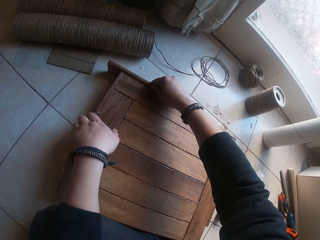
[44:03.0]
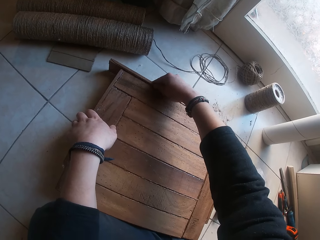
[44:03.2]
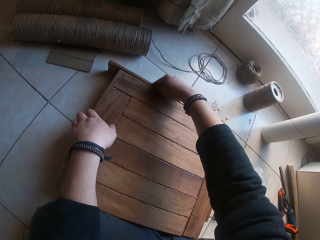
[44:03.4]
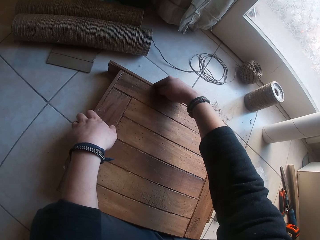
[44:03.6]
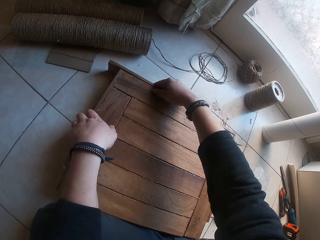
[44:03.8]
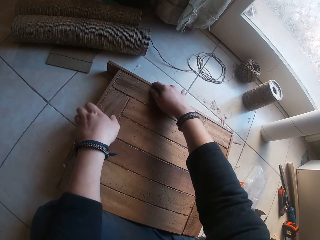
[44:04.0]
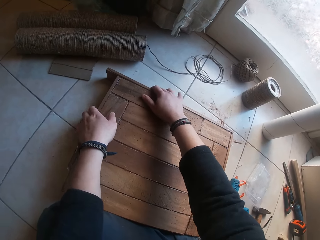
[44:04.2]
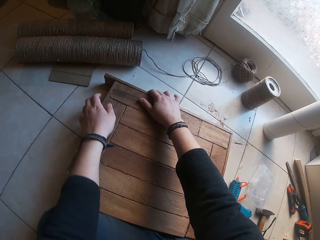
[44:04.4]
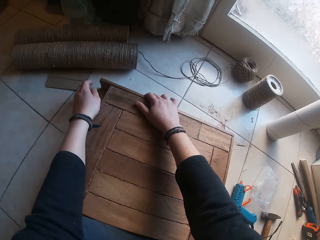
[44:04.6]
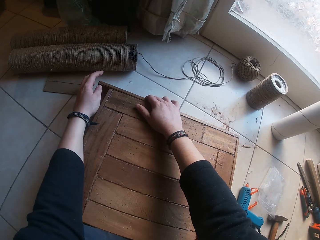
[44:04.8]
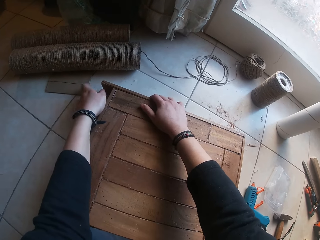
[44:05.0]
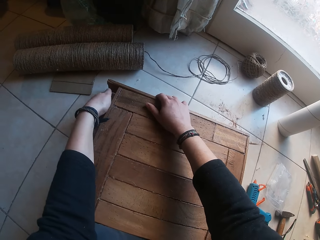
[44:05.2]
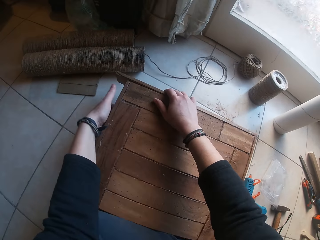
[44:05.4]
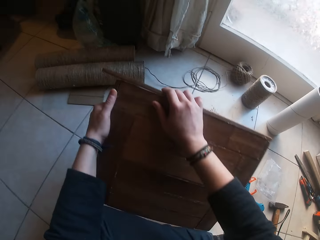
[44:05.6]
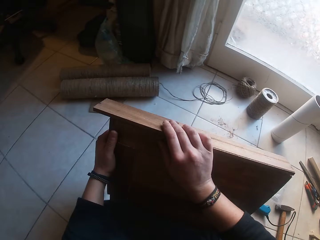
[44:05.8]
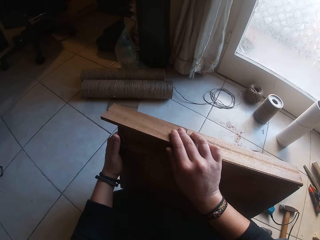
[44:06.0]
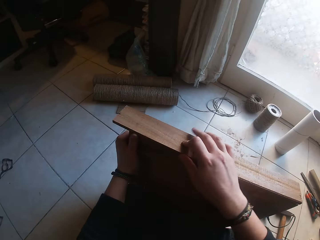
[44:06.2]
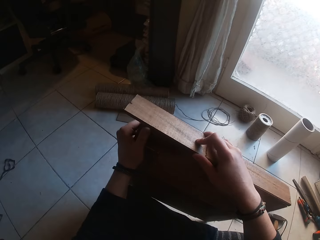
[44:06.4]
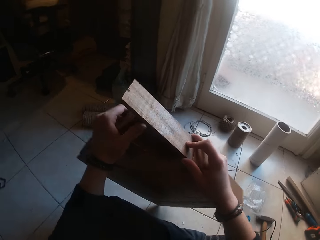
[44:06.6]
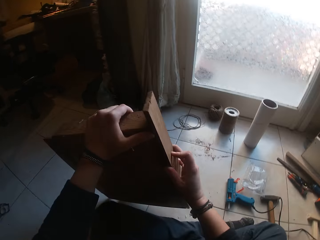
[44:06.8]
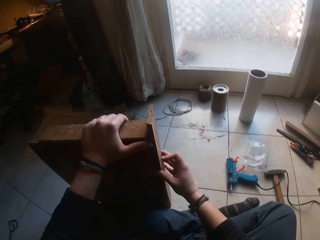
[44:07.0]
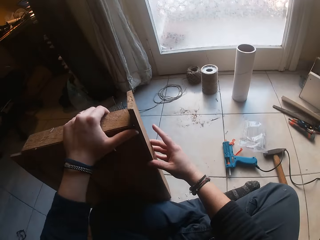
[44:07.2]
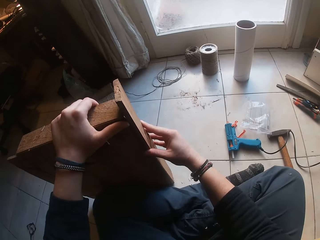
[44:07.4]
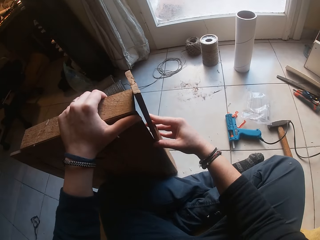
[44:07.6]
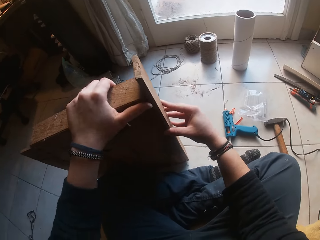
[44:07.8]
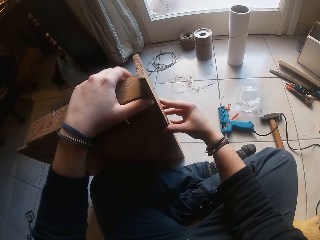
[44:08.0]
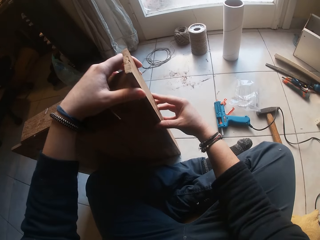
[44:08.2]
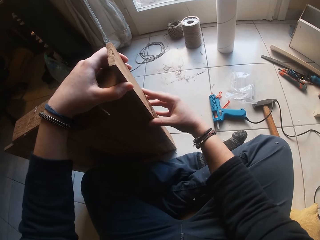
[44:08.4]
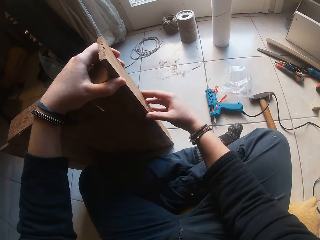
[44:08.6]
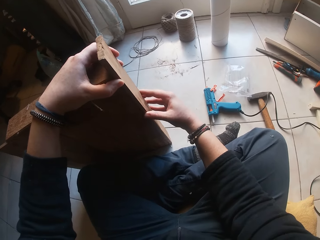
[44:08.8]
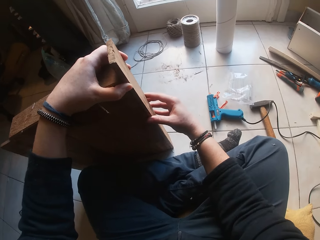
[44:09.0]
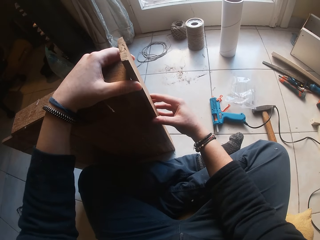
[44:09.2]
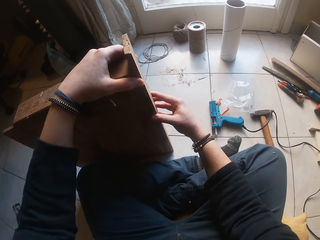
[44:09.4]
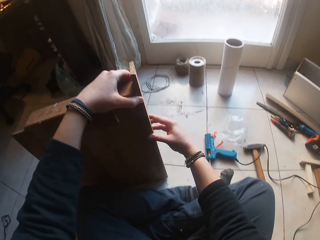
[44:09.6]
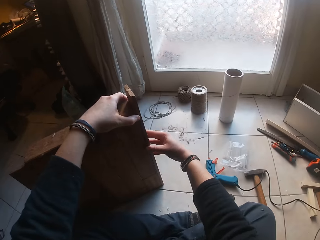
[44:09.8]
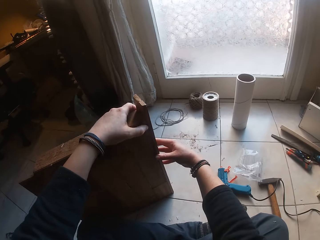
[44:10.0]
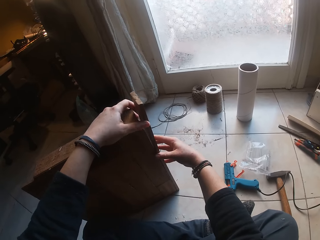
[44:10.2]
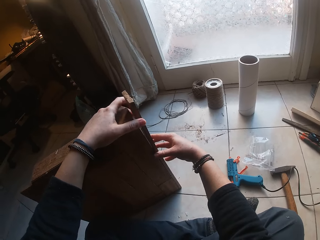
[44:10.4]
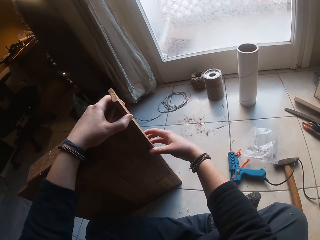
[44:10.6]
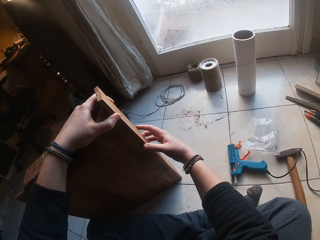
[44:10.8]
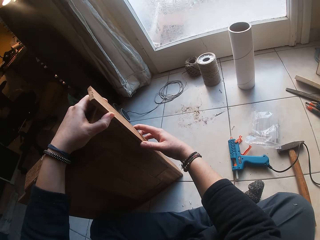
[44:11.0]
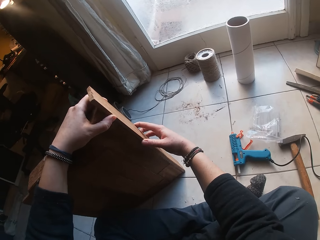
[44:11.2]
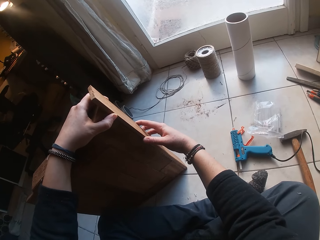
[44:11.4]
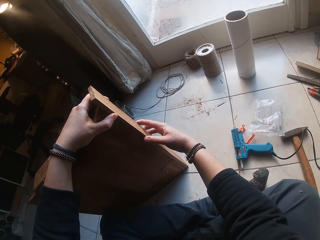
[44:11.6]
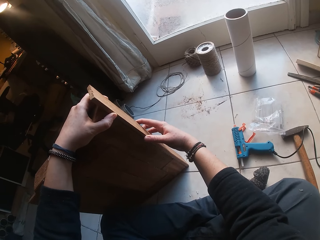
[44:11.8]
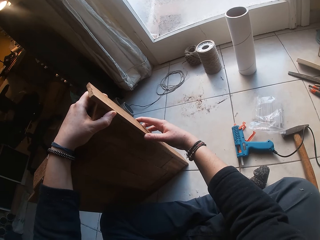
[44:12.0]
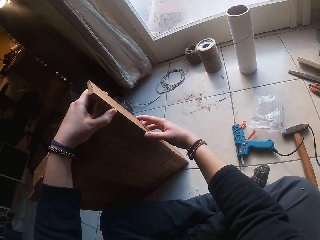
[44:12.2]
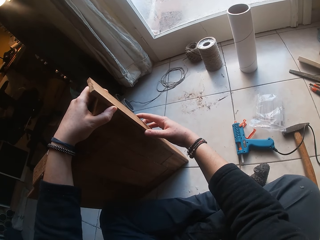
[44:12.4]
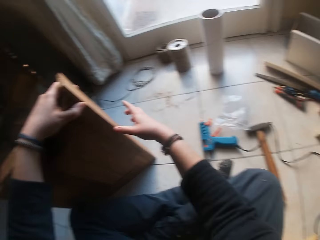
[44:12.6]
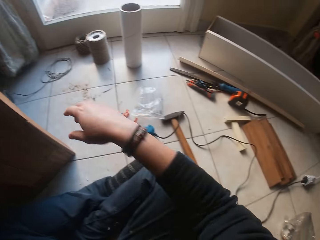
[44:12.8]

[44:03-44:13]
The camera wearer picks the piece of wood on the floor with both hands. He turns the piece of wood on the floor with both hands. He fixes the piece of wood.

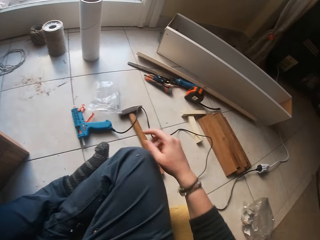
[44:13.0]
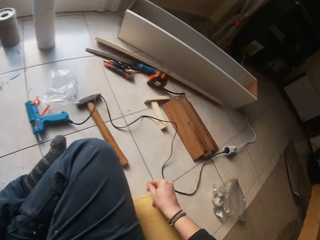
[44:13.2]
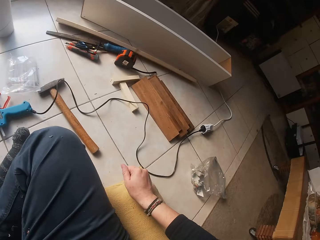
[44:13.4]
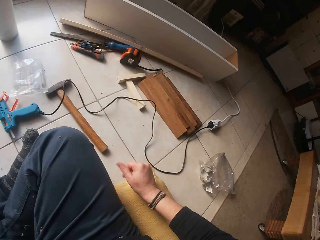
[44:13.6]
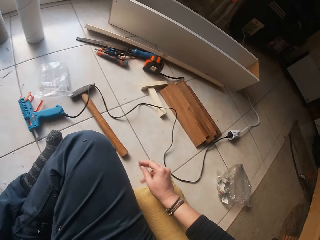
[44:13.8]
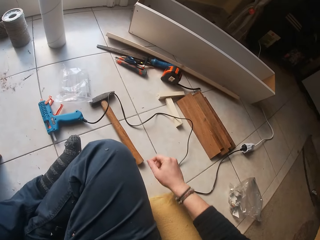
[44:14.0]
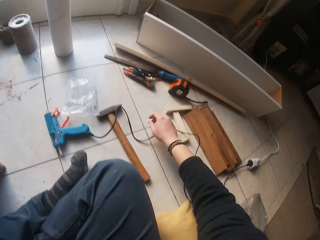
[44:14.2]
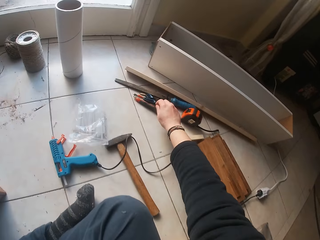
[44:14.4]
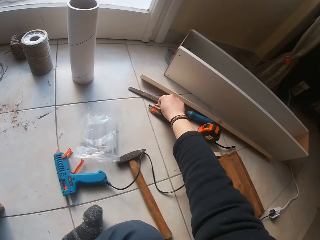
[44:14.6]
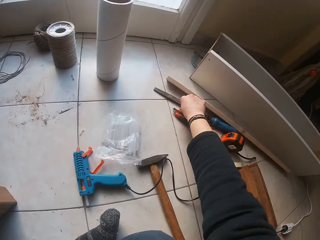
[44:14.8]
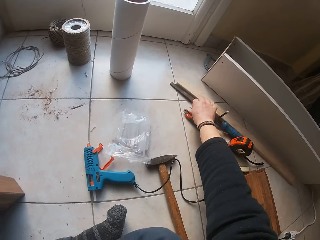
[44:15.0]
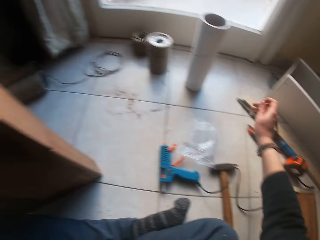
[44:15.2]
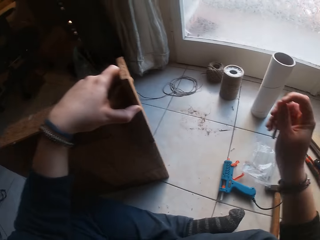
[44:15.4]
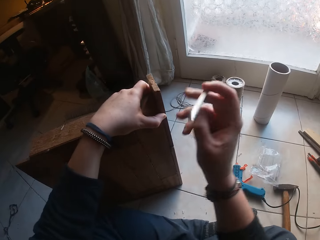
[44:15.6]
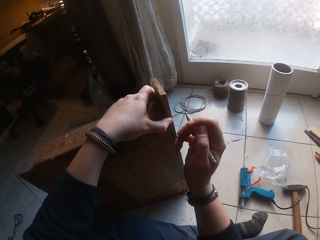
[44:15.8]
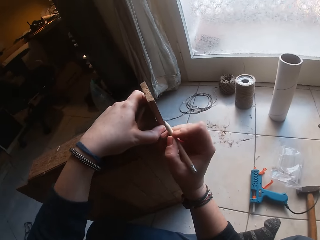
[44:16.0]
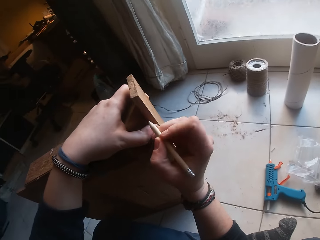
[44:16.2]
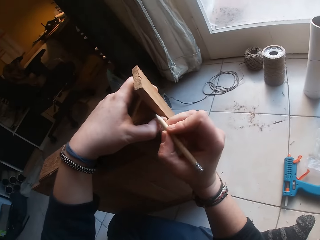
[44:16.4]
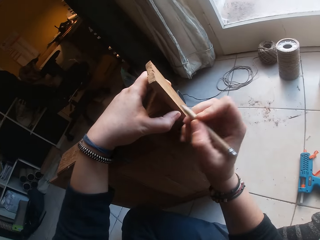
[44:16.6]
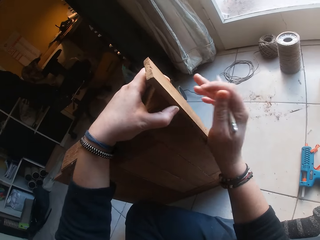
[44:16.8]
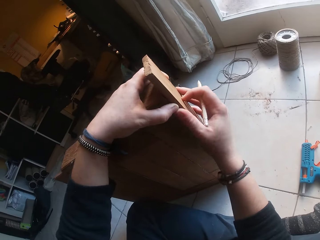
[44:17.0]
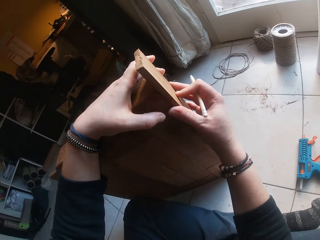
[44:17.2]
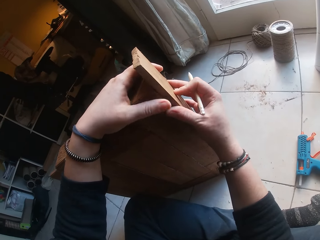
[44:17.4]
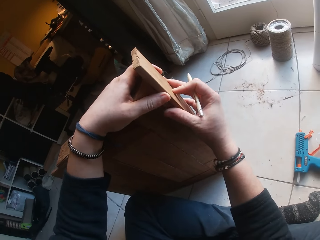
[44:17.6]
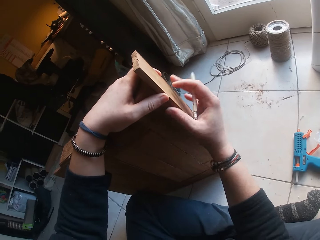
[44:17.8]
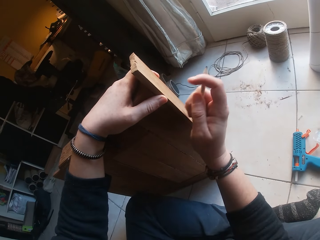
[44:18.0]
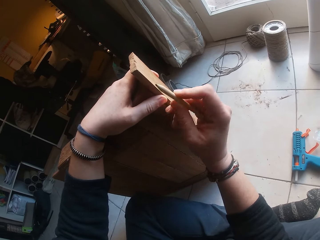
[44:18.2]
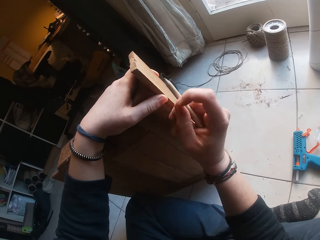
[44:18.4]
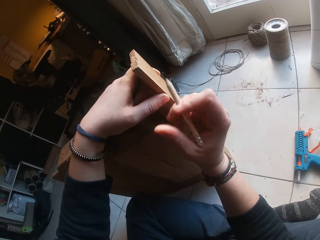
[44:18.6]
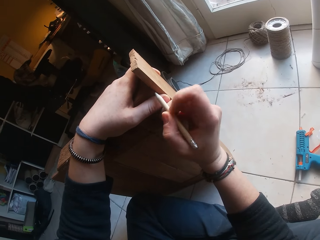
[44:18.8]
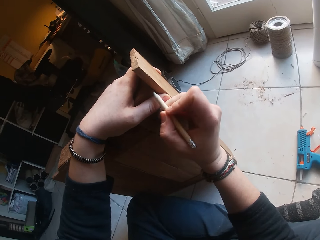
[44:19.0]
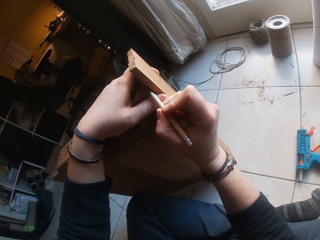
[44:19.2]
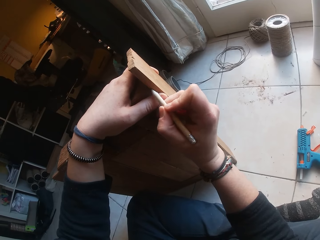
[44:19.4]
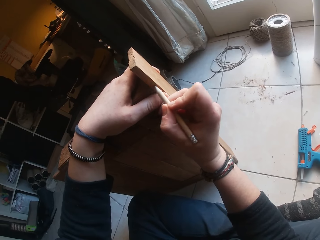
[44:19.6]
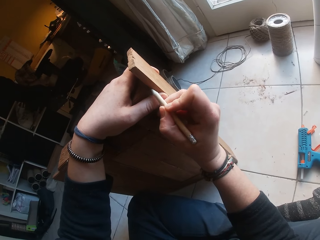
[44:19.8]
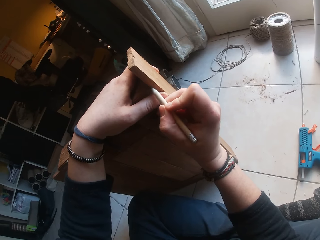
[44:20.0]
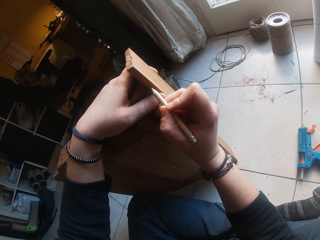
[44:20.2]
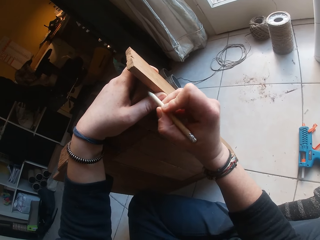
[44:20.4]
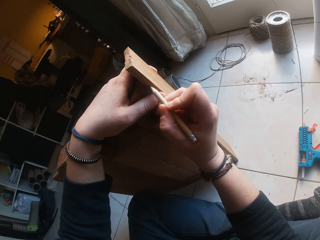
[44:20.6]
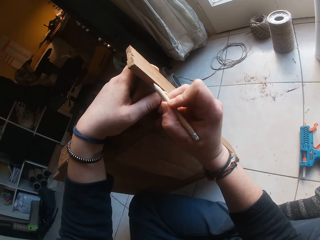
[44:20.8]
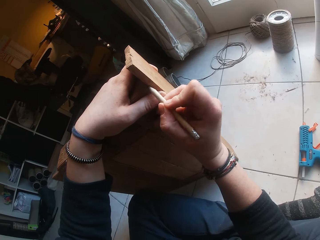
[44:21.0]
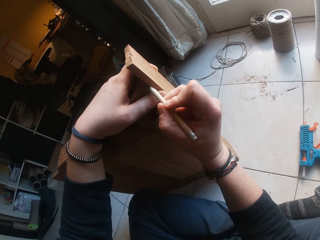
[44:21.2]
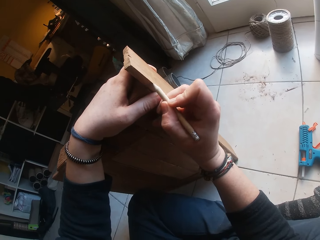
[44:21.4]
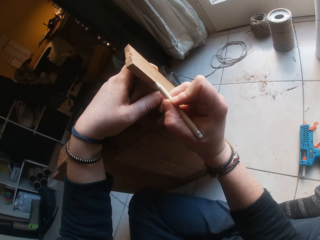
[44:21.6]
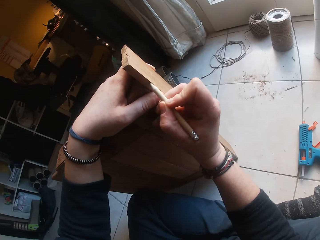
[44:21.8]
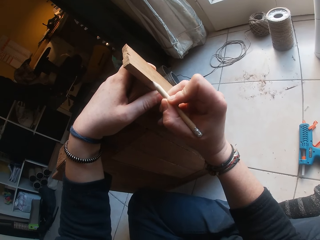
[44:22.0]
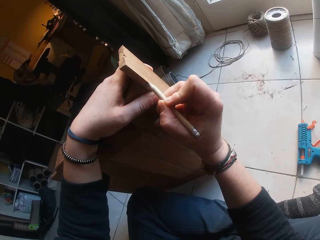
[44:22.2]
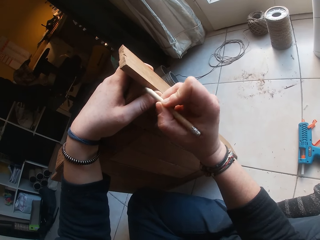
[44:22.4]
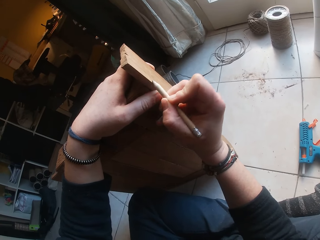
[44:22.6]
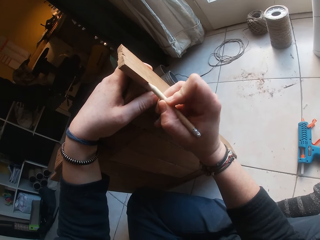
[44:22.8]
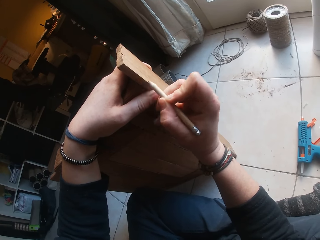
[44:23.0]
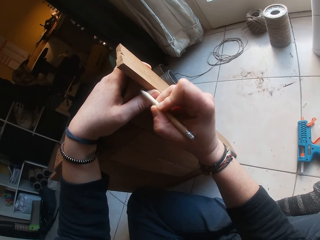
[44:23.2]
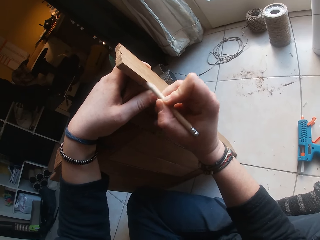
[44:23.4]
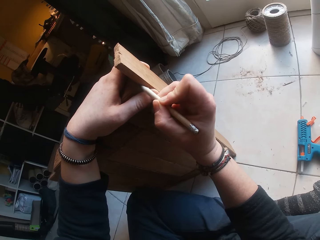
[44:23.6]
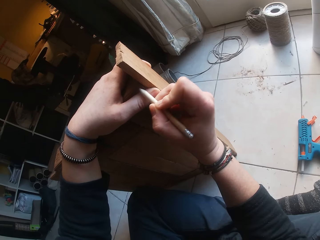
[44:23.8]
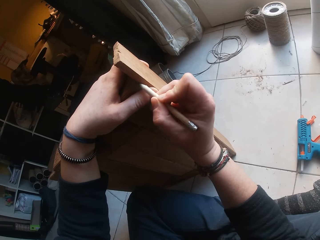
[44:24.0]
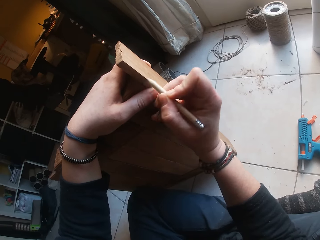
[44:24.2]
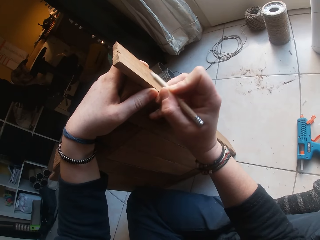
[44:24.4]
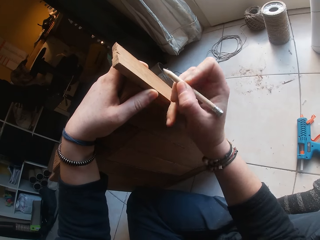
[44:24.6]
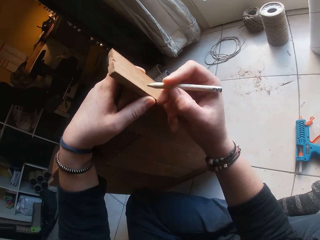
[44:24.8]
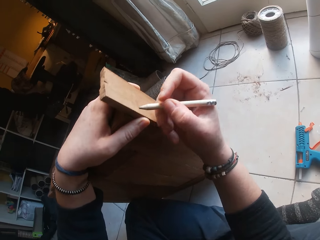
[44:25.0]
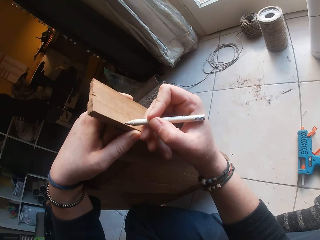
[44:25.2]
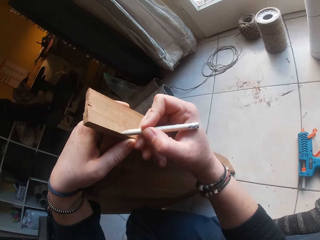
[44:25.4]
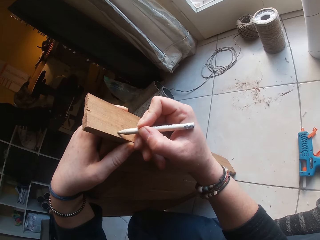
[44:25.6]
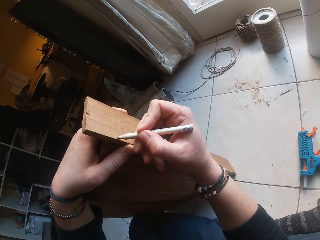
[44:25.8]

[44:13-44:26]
The camera wearer moves the hand. He picks up the pencil on the floor with his right hand. He holds the pencil. He adjusts the piece of wood with his right hand. He holds the wood with the hands. He marks the piece of wood against the piece of wood on the floor with the pencil.
